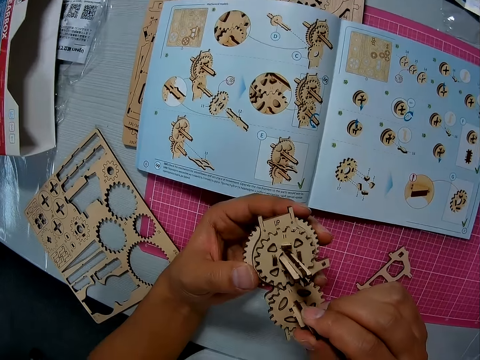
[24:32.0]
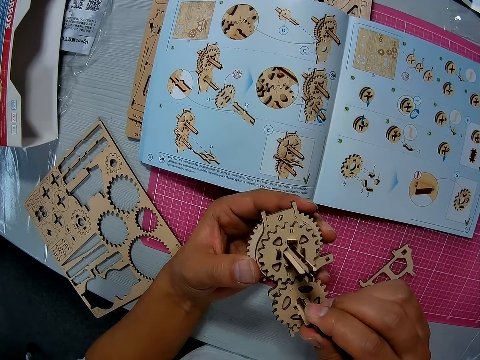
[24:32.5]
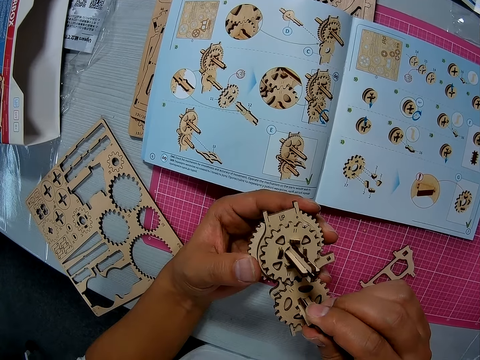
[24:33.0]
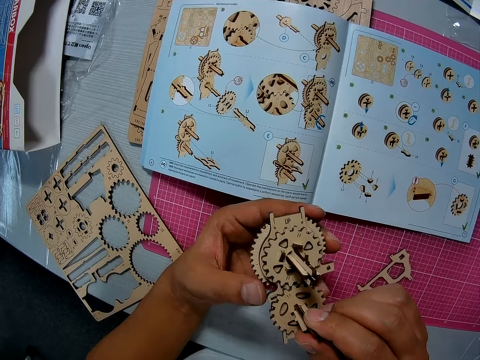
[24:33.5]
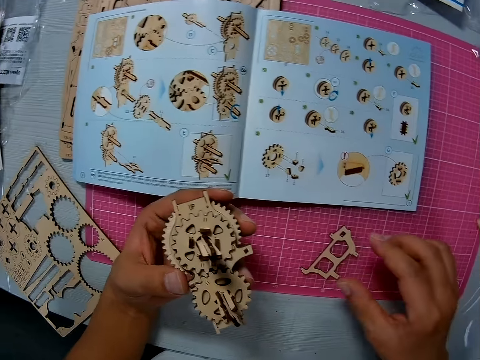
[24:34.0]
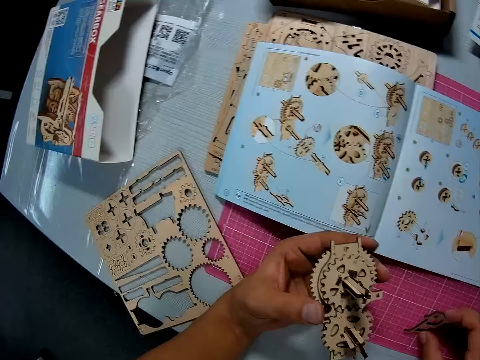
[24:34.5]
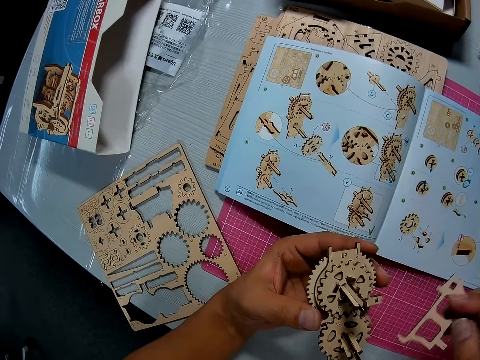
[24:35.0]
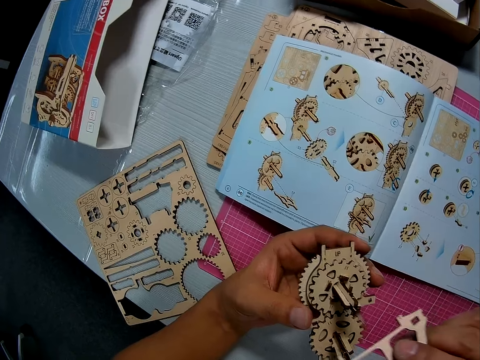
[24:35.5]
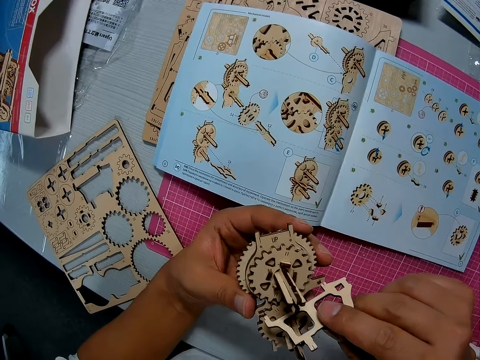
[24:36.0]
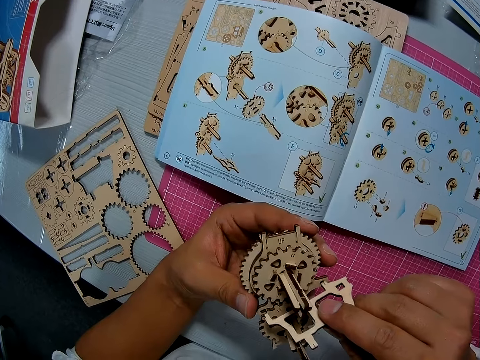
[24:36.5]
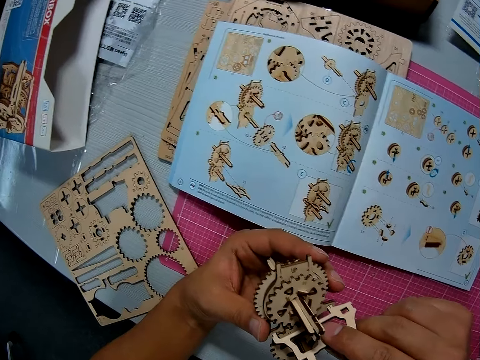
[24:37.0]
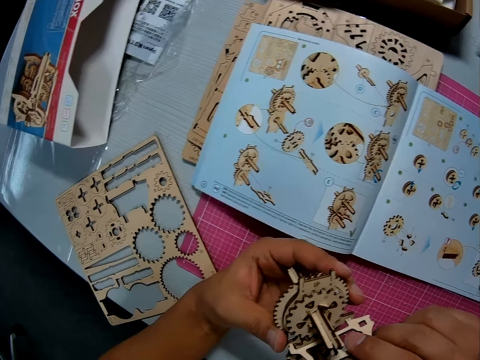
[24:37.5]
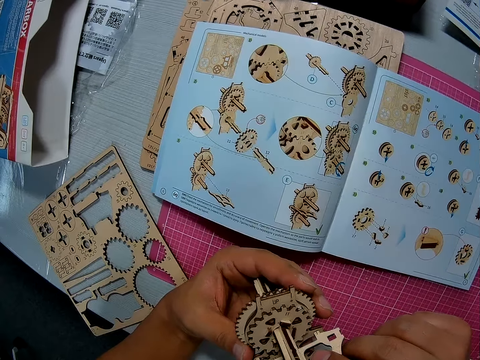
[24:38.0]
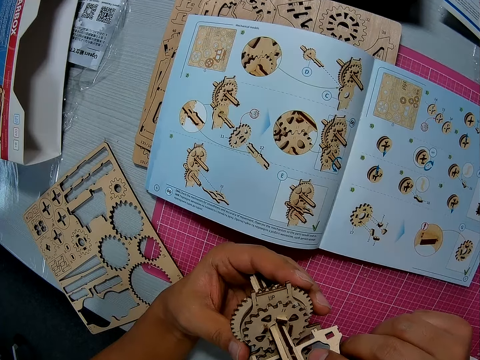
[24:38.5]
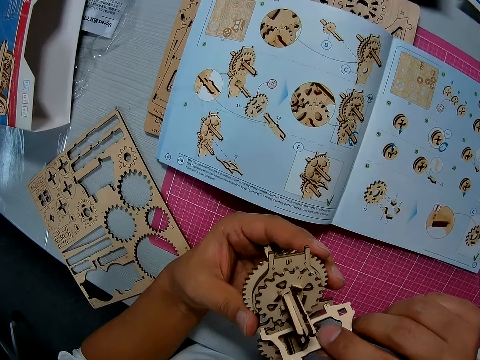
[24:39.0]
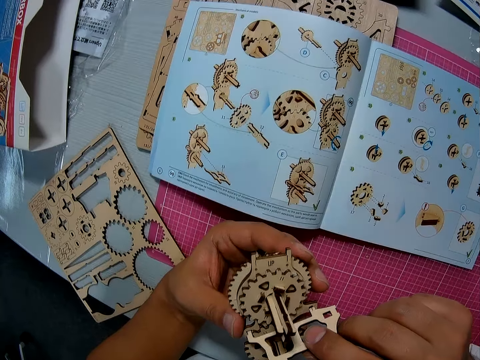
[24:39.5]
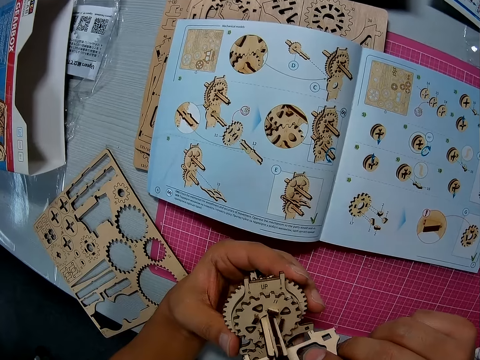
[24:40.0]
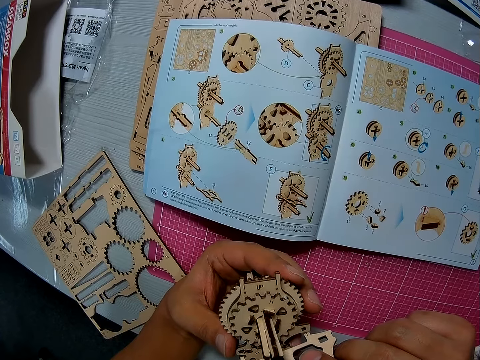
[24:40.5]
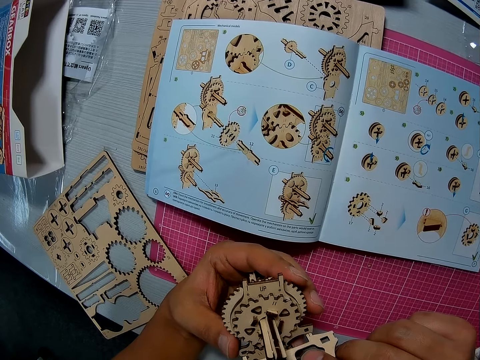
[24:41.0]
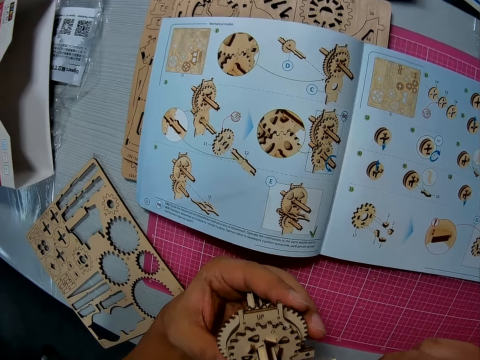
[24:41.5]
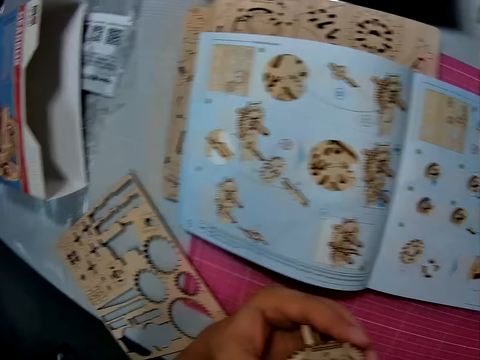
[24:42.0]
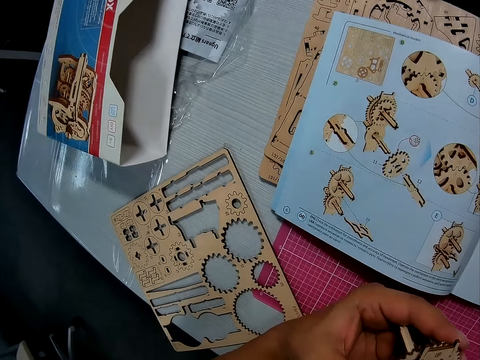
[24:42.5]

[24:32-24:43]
The camera wearer picks up the drive shaft from the table. They attempt to fix the drive shaft on the gear model. They look at the manual on the table.

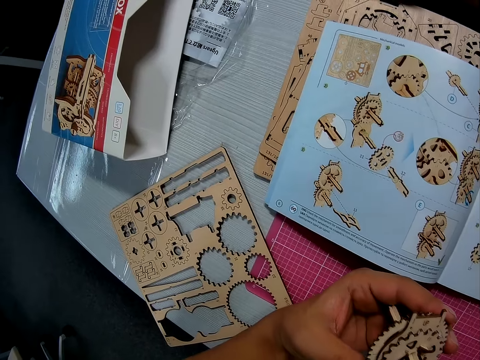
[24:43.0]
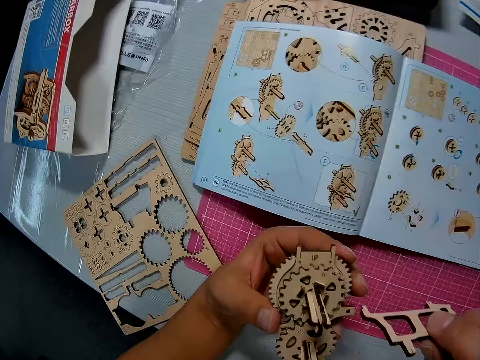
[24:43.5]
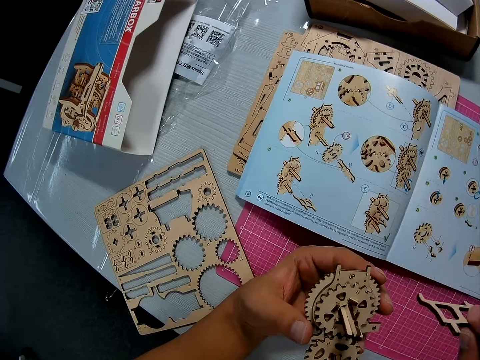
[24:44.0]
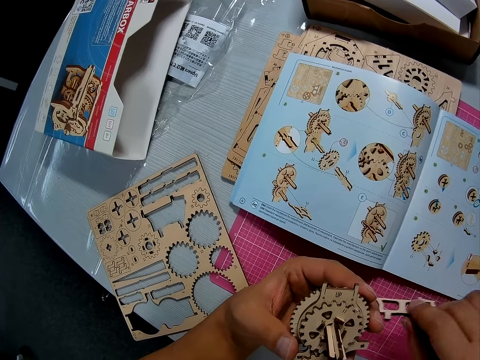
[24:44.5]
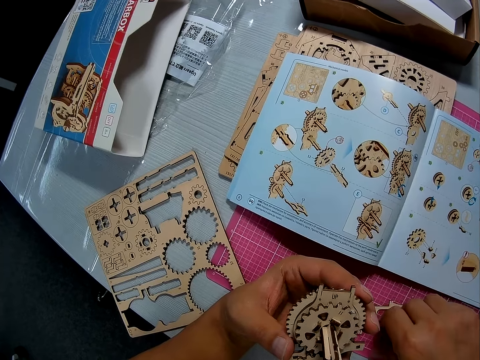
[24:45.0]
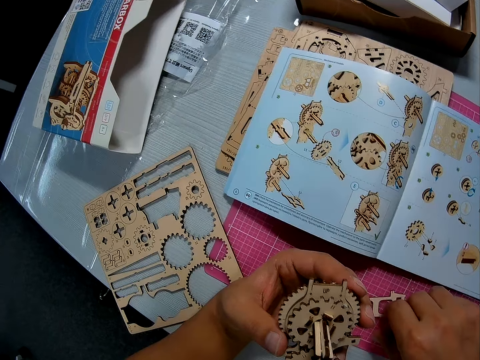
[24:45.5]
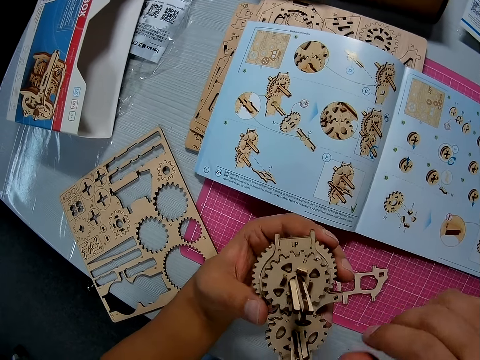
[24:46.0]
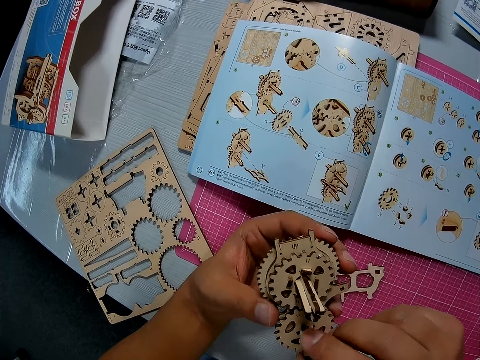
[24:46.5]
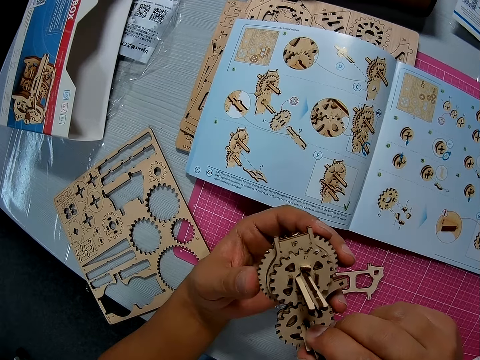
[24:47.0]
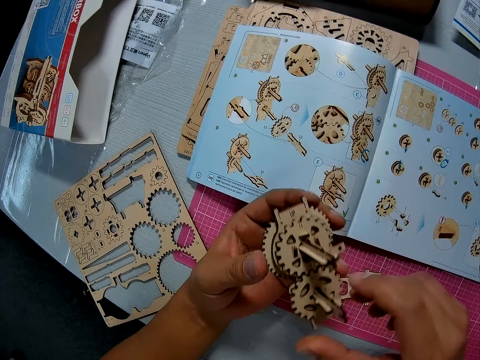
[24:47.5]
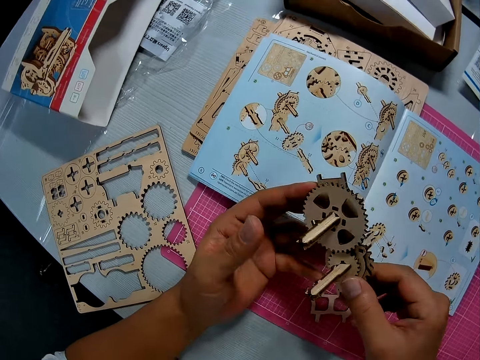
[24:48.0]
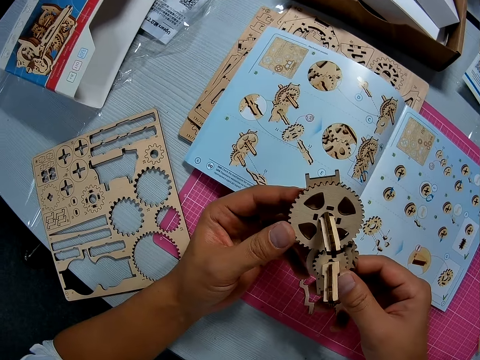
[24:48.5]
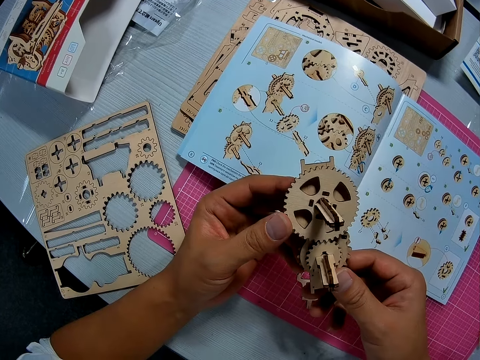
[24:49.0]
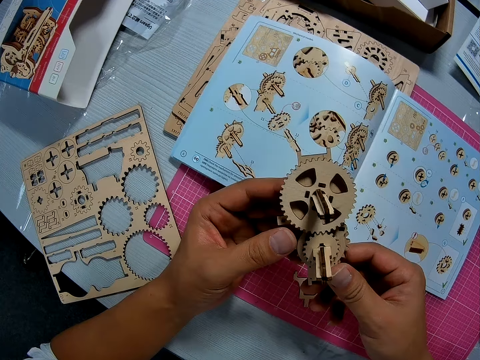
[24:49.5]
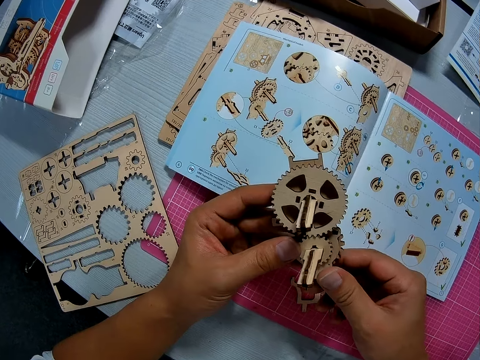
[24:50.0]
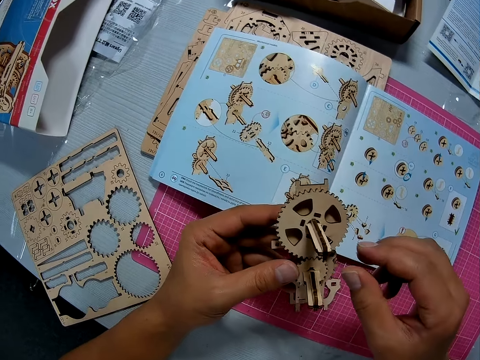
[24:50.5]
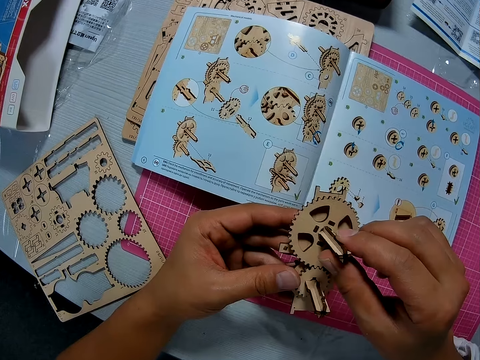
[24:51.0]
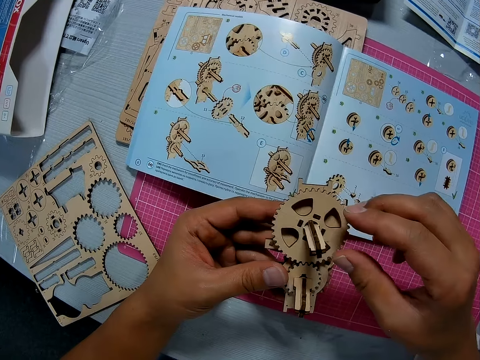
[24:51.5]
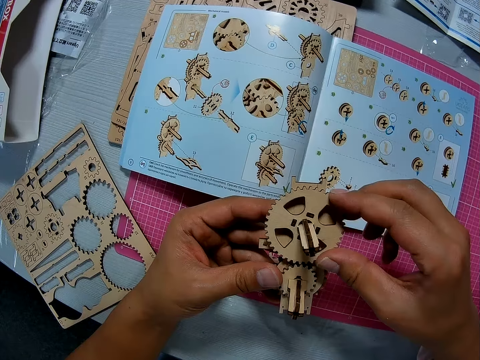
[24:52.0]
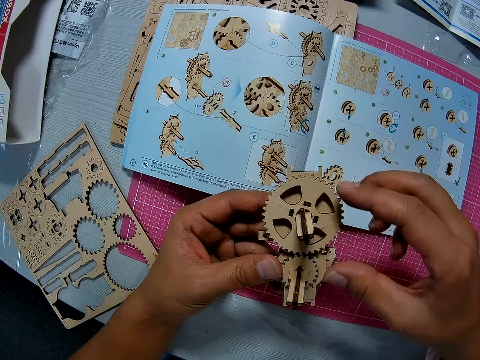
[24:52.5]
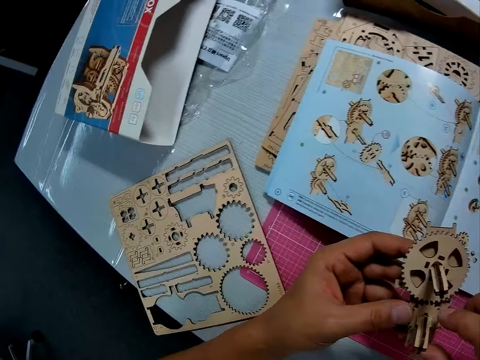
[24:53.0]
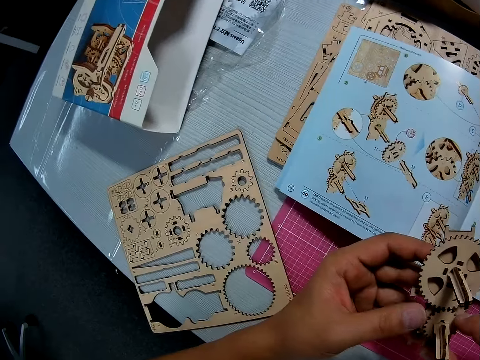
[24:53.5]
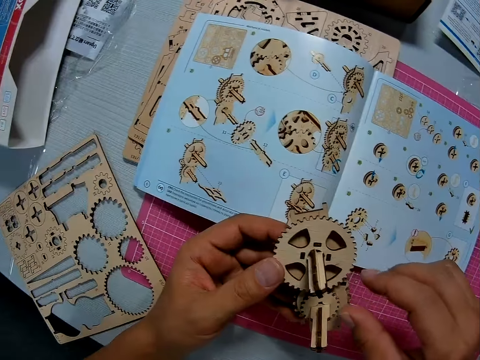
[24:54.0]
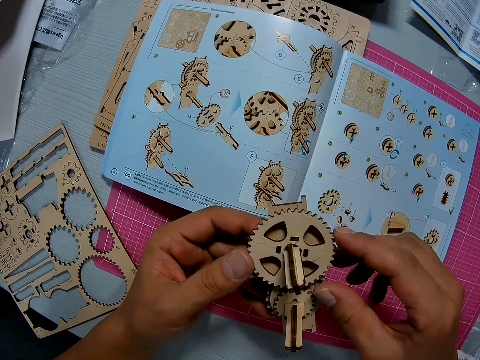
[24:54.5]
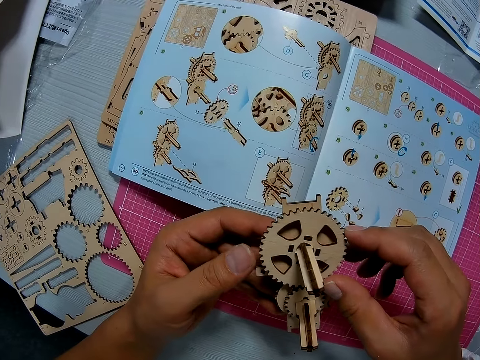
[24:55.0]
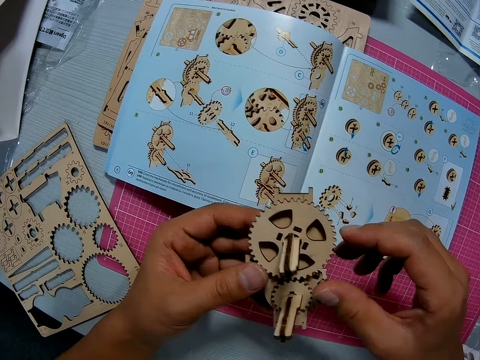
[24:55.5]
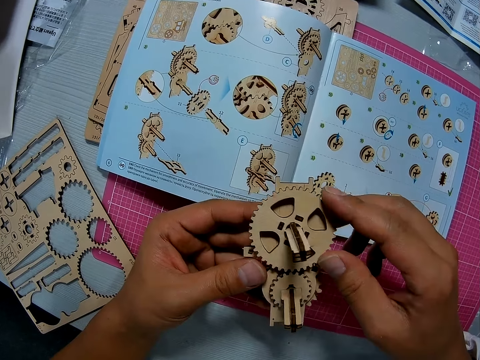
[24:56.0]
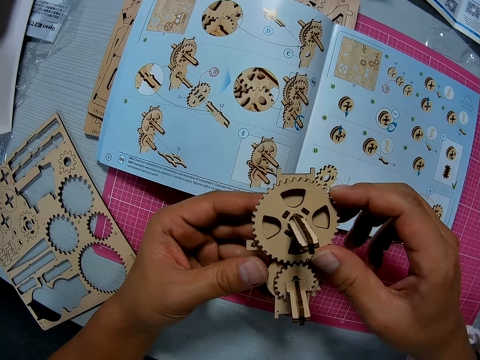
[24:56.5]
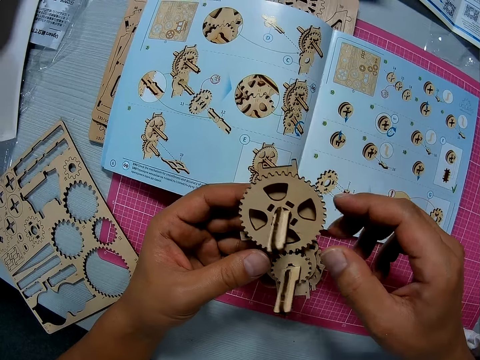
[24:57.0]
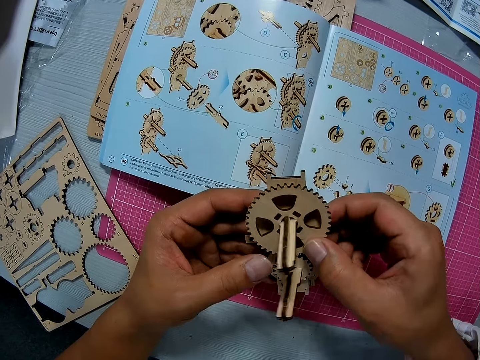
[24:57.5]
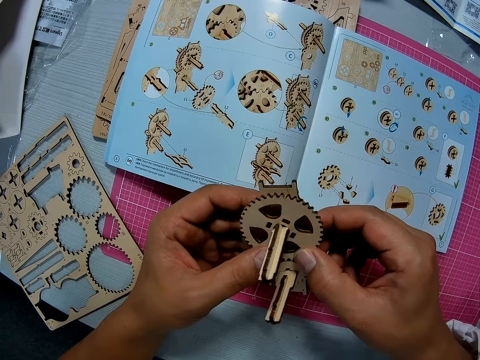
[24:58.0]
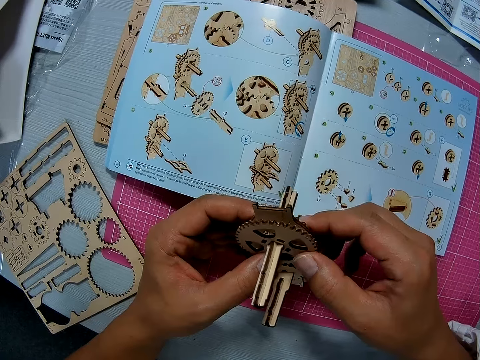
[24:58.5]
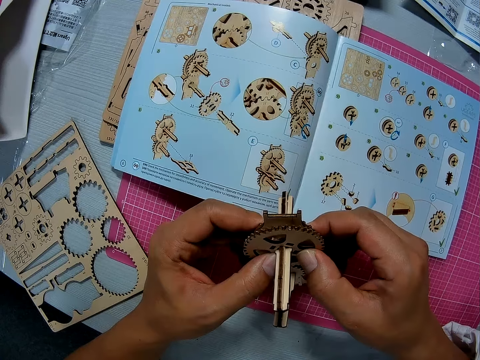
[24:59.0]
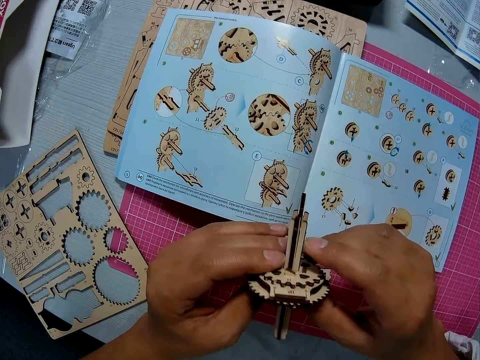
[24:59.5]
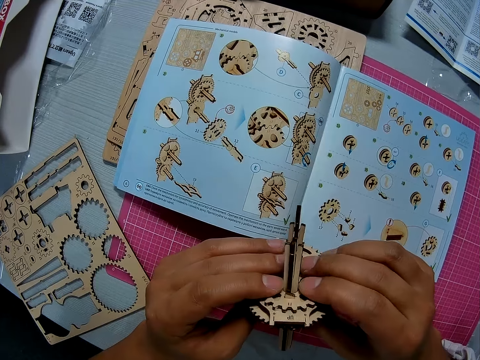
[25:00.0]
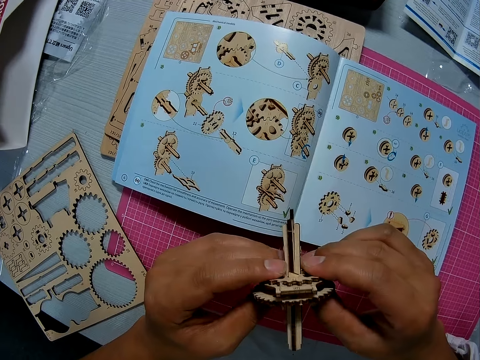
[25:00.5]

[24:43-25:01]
The camera wearer drops the piece on the mat on the table. They adjust the pieces on the mechanical model. They hold the gear model. They turn the mechanical model around. They tighten the drive shaft. They hold the gear model. They adjust the pieces on the mechanical model. They look at the manual on the table. They adjust the pieces on the mechanical model. They press the gear model. They turn the gear model.
